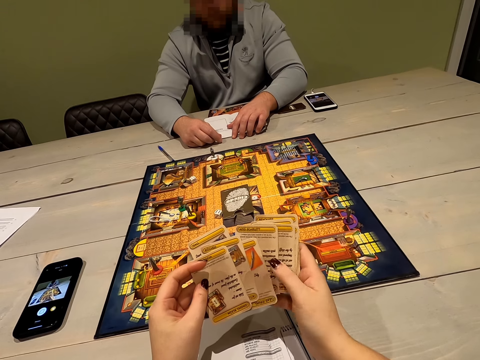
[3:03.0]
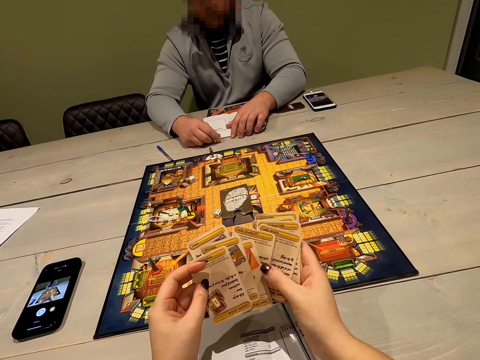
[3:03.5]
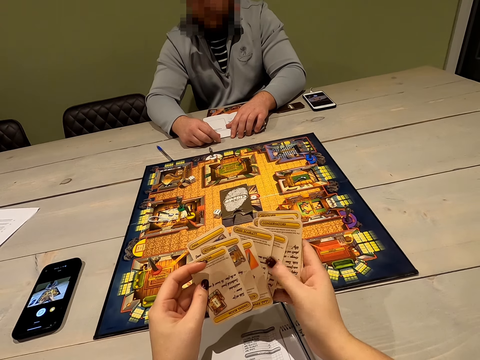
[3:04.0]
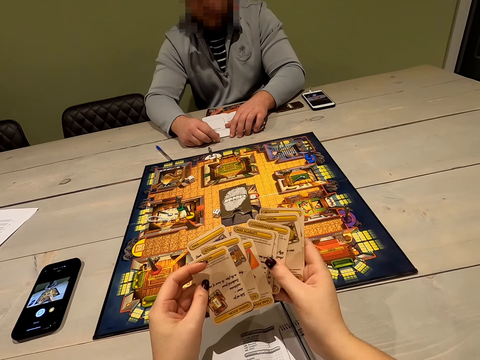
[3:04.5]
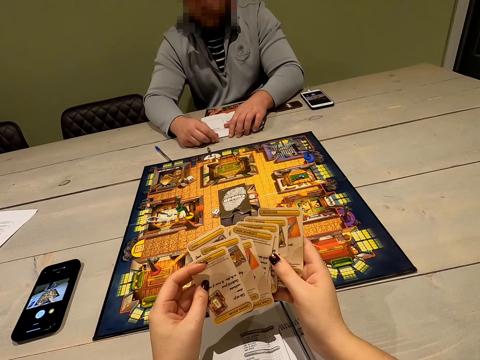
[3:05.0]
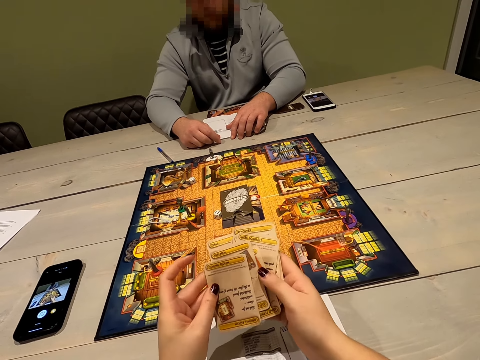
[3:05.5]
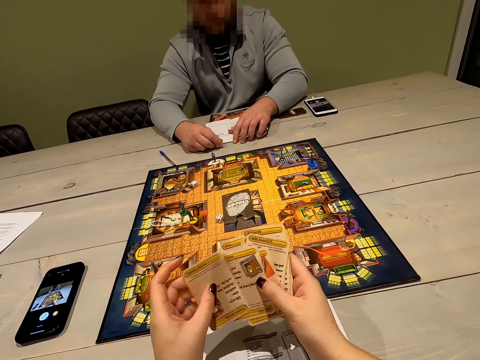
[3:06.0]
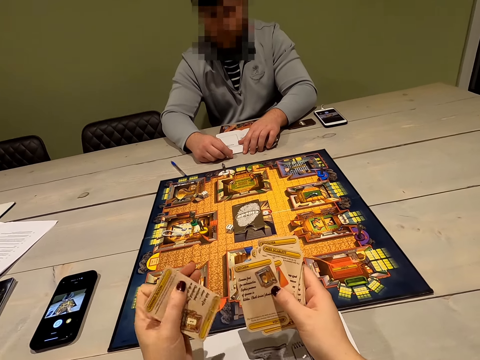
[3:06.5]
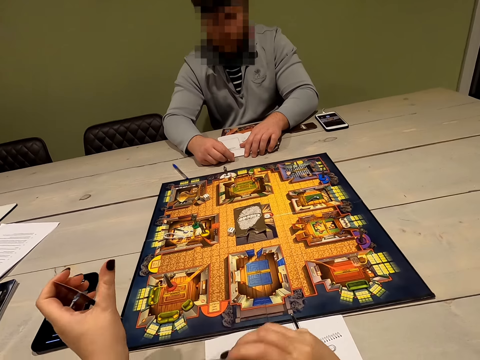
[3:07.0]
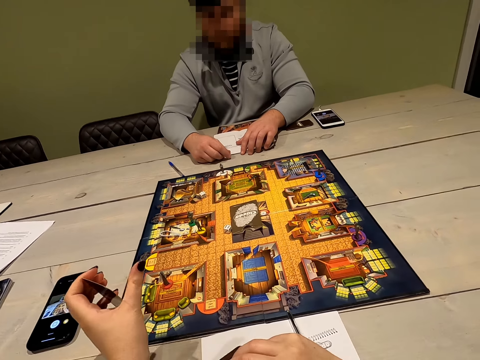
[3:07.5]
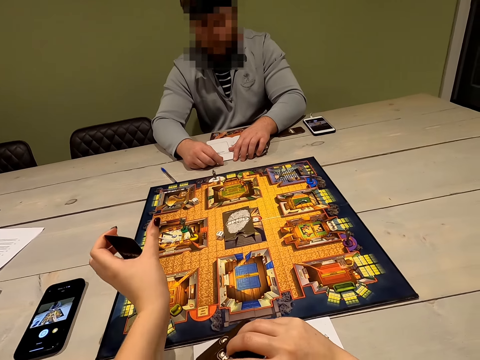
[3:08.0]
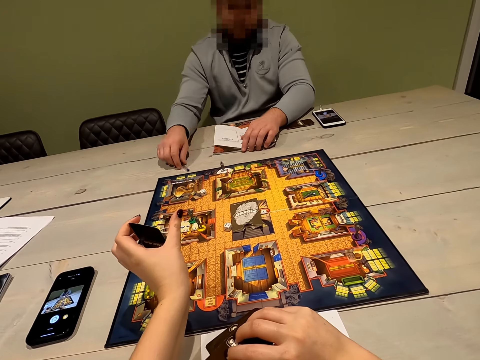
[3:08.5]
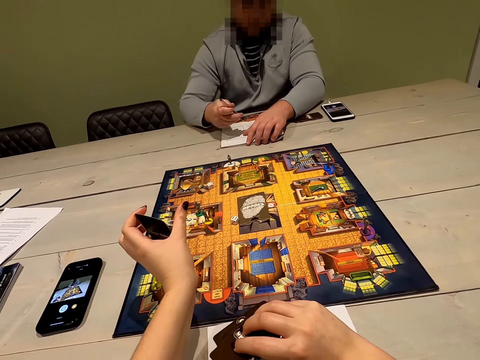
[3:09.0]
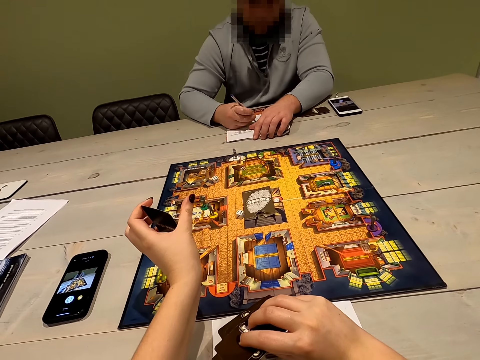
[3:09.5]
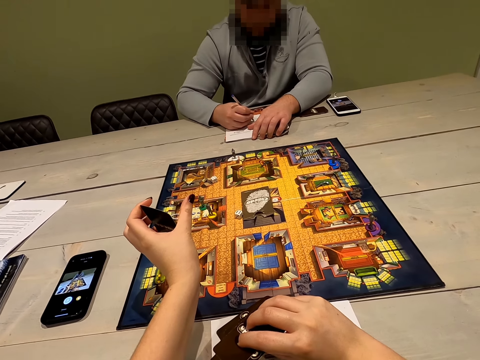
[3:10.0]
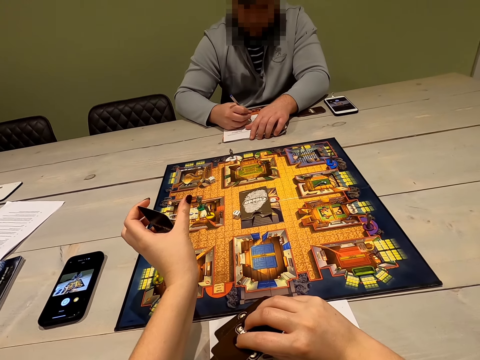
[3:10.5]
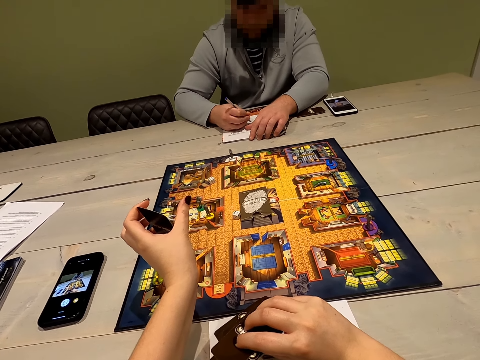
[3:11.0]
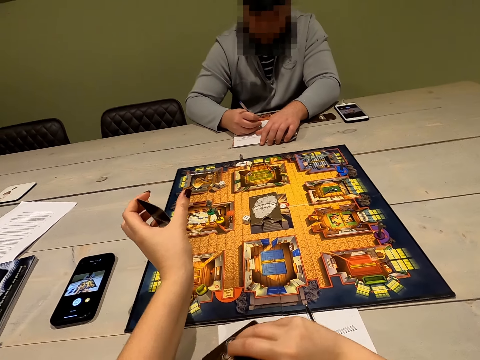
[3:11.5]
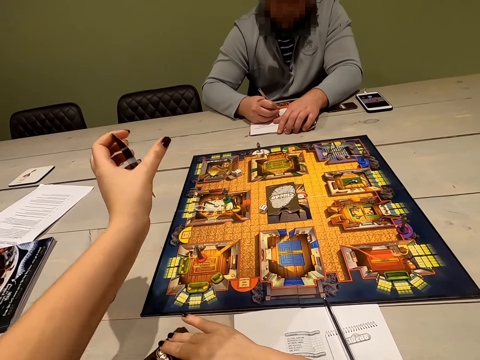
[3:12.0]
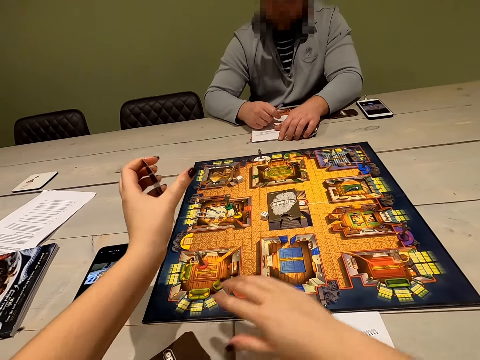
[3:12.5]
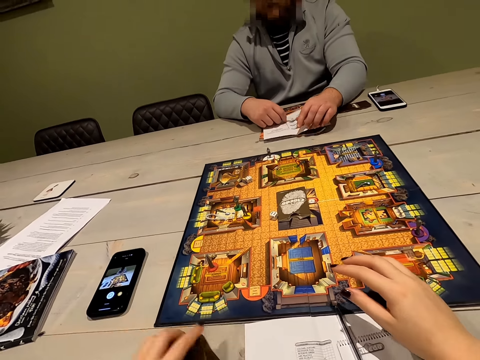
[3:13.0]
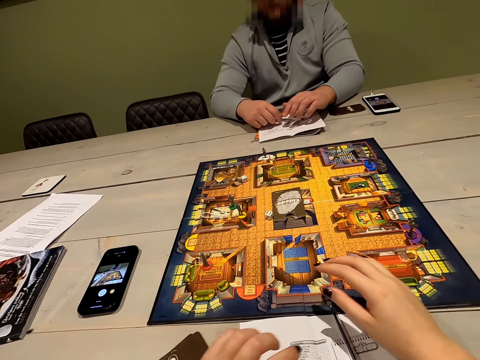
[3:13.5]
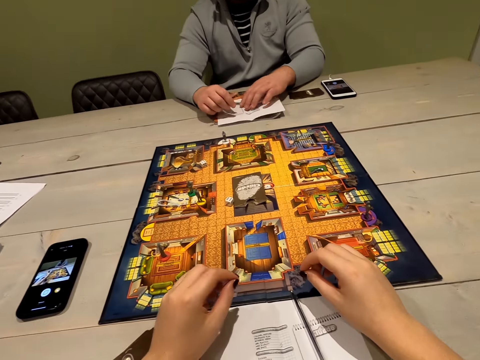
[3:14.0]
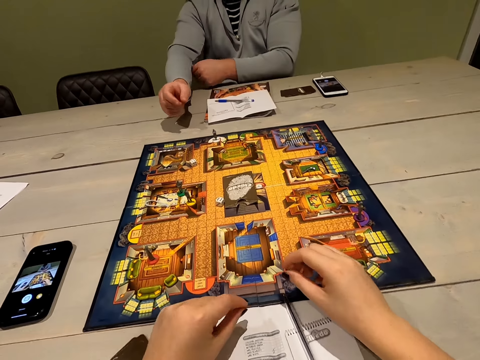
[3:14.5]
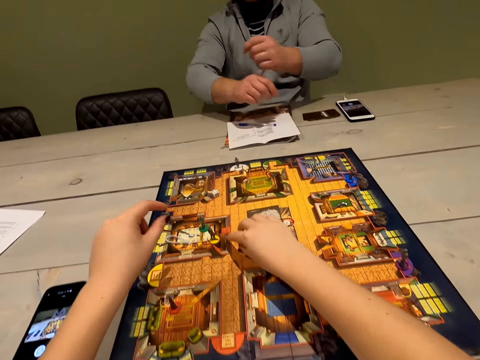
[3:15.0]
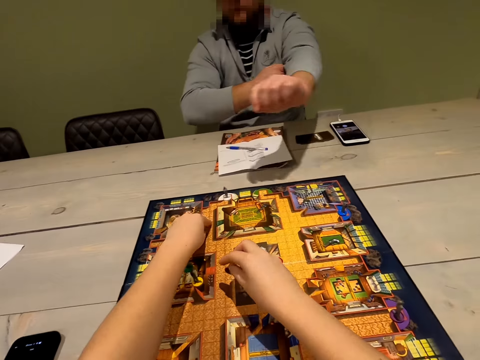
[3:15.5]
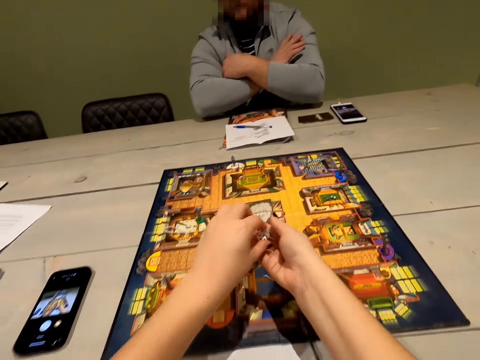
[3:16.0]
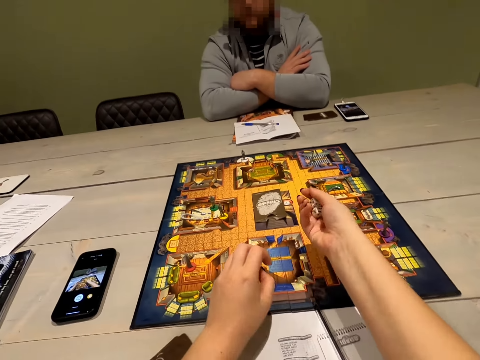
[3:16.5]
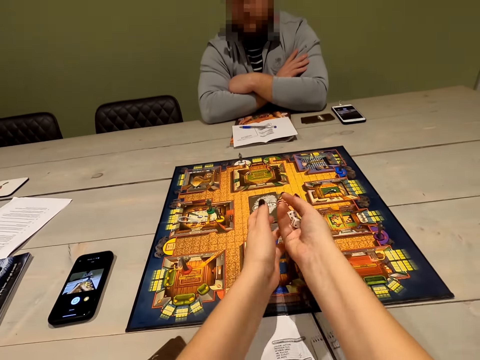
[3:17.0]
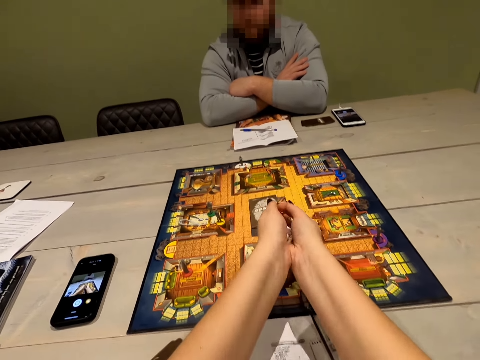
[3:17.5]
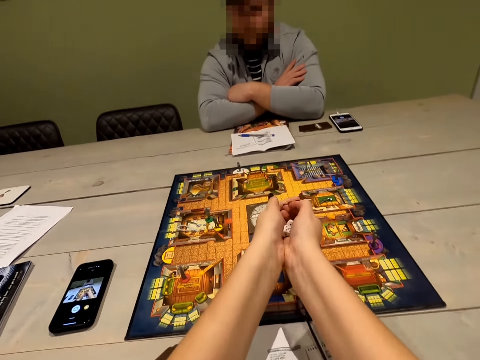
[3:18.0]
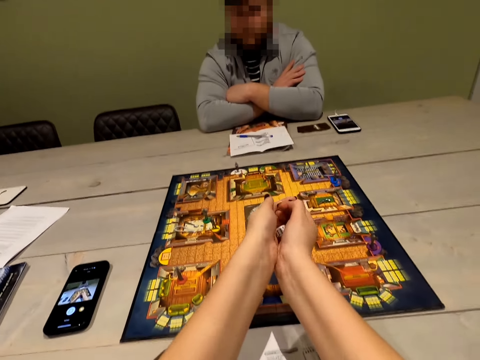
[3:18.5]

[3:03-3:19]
The camera wearer shows a person a card. The person writes. The camera wearer puts the card down. They pick up a dice. They roll the dice.

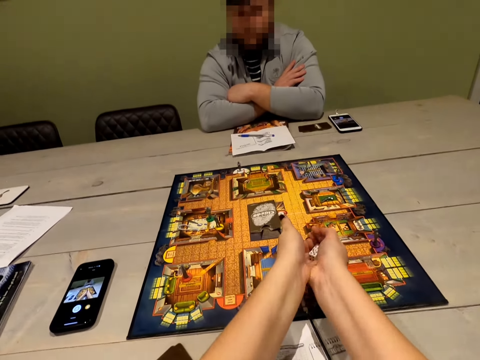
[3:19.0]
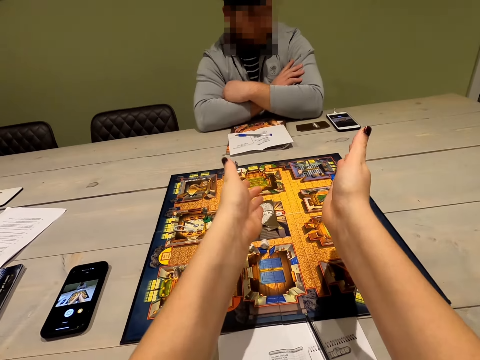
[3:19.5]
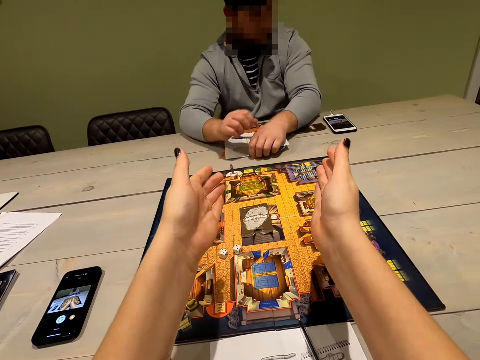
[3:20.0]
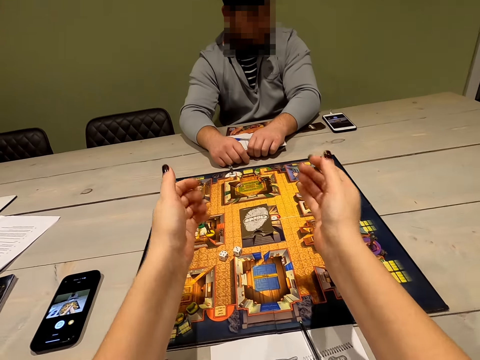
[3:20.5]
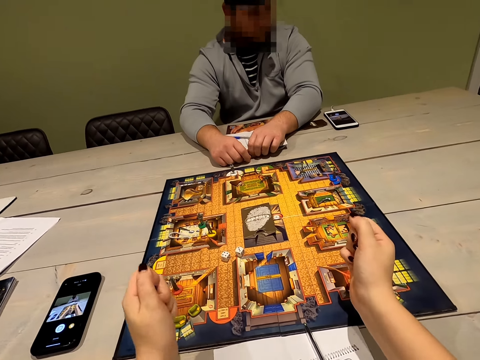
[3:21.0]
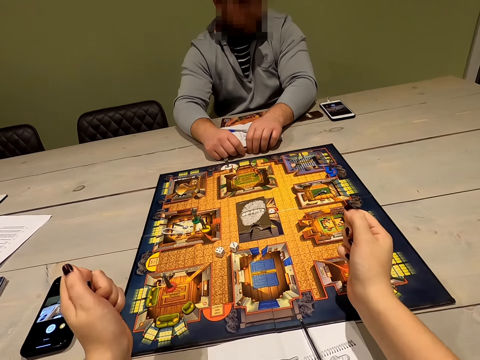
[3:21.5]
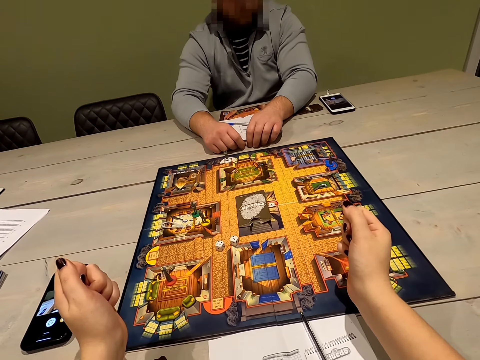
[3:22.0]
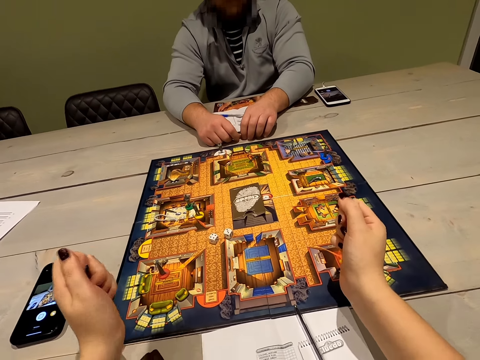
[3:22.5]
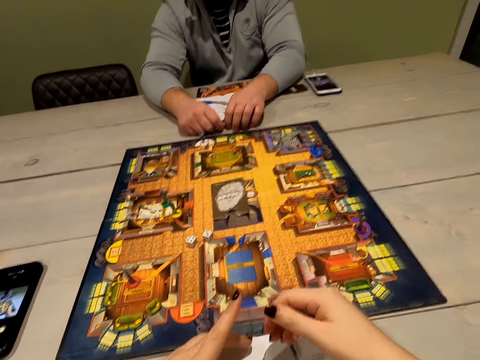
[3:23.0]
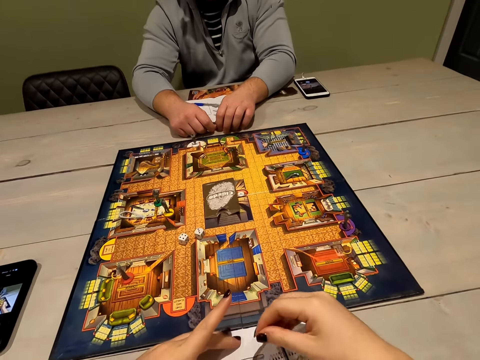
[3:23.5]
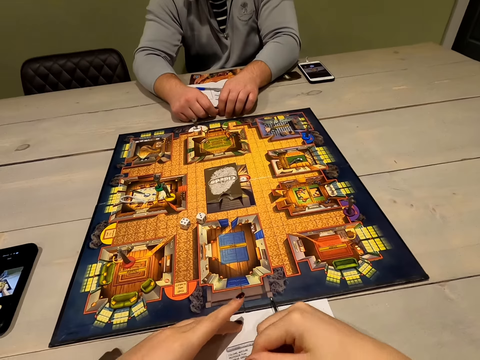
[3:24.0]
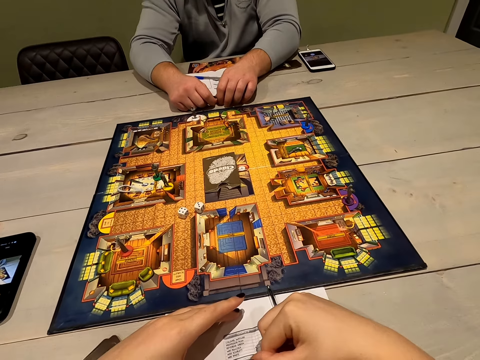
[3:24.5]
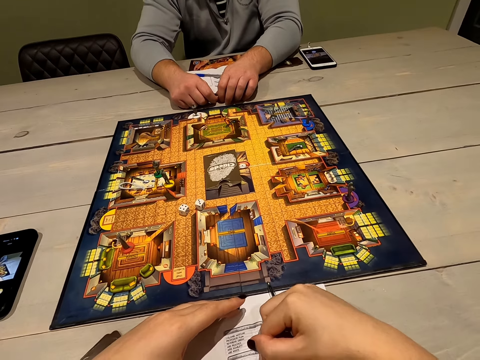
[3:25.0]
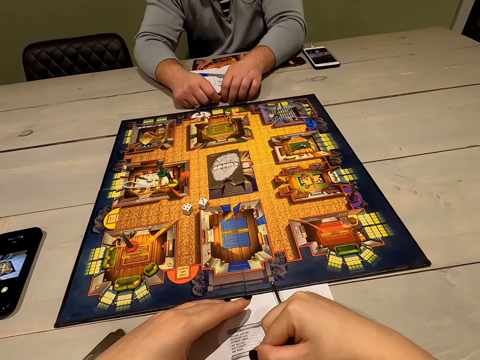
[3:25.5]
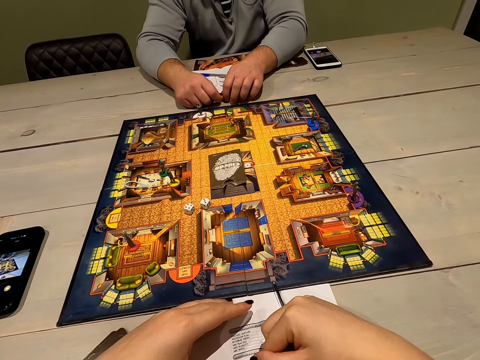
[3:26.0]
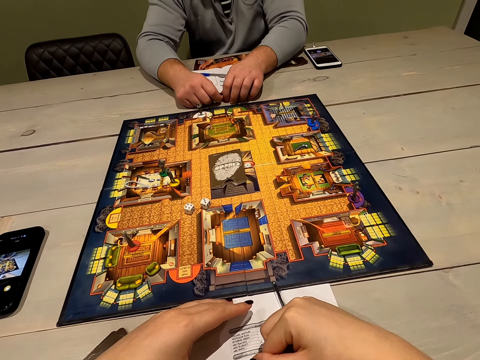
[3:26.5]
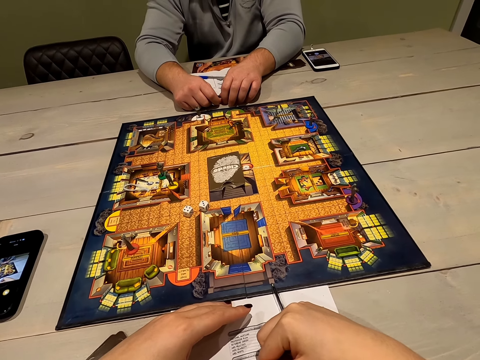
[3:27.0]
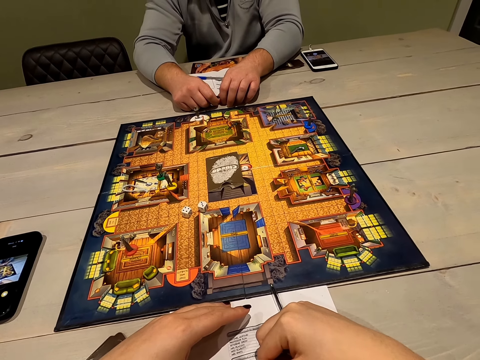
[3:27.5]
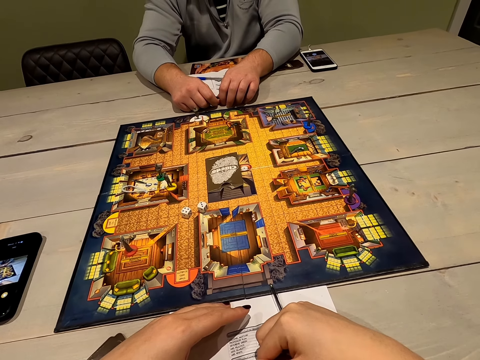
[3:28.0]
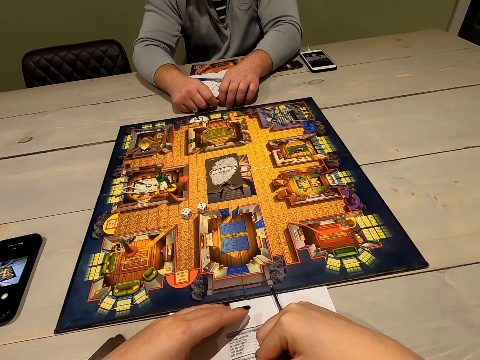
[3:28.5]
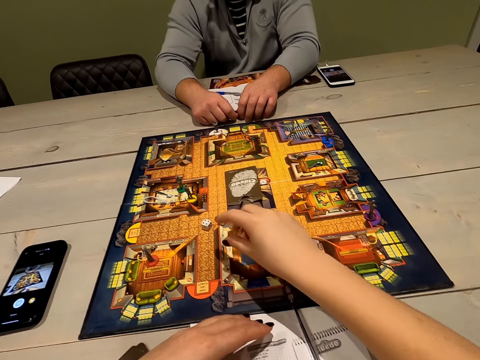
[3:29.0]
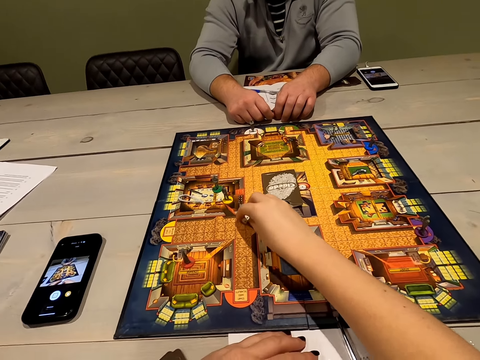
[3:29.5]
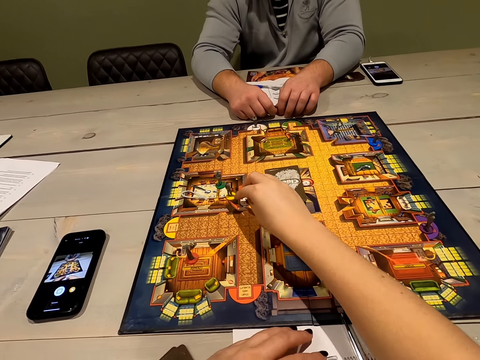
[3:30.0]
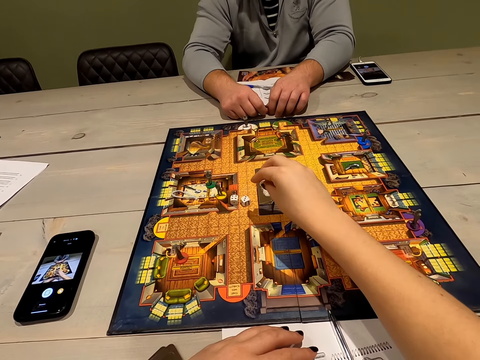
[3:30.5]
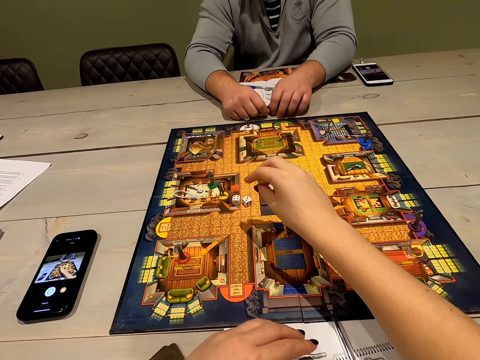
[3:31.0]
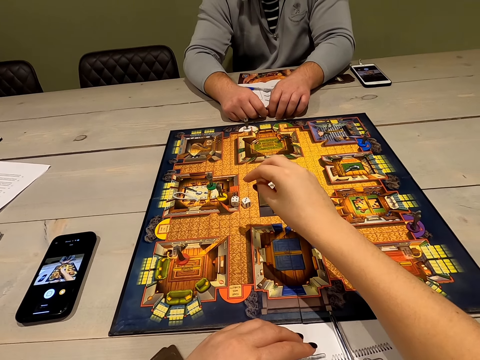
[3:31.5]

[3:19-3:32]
The camera wearer looks at the gameboard. They touch the dice.
